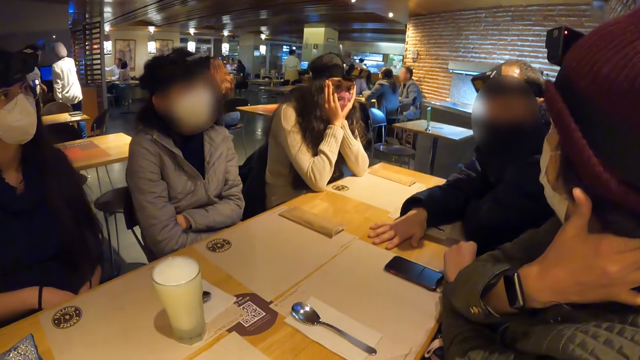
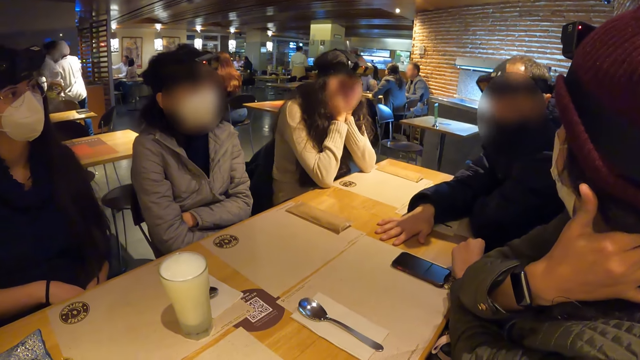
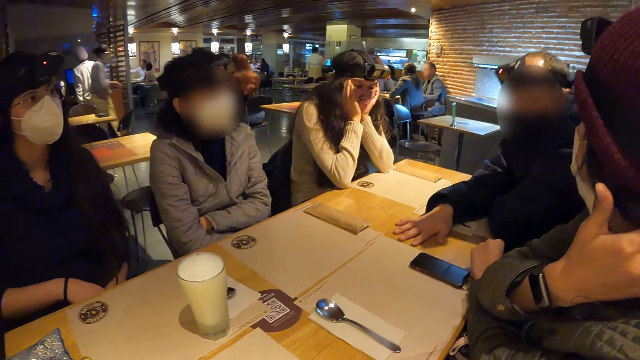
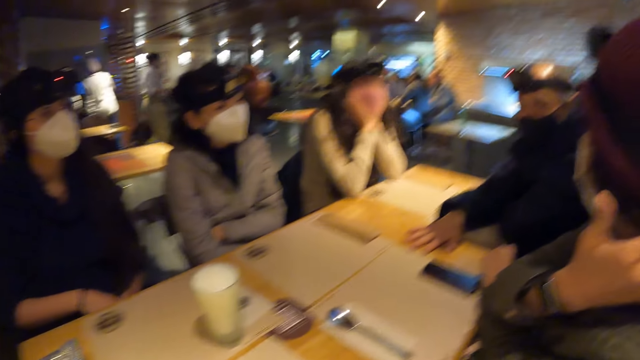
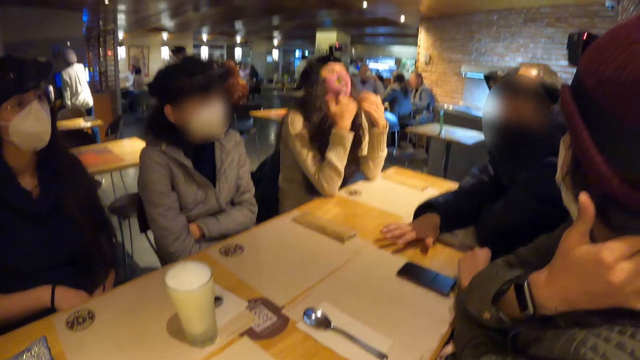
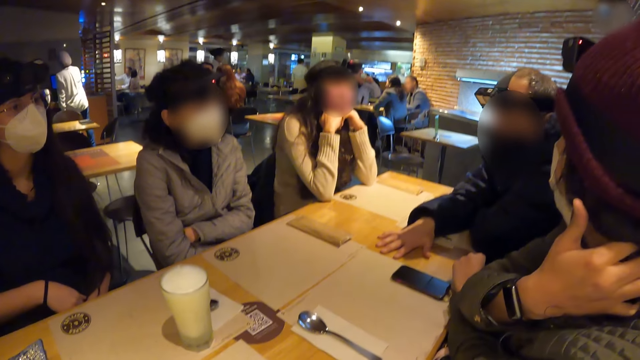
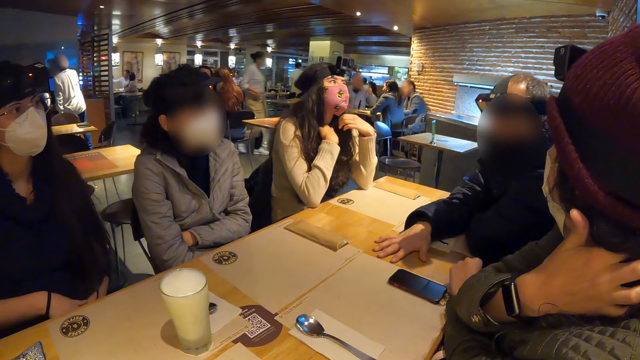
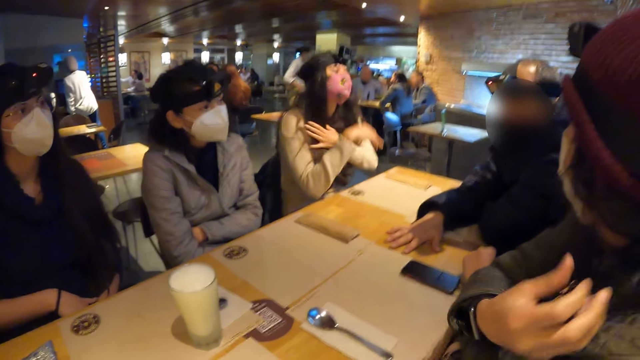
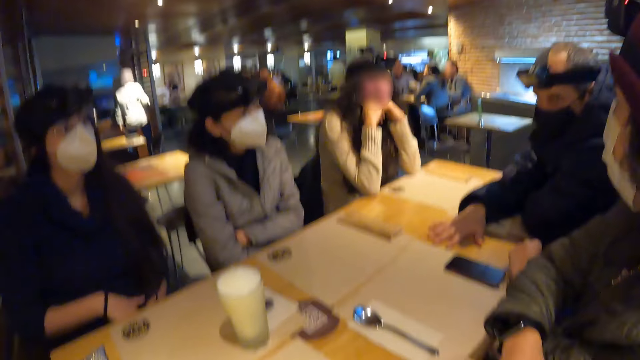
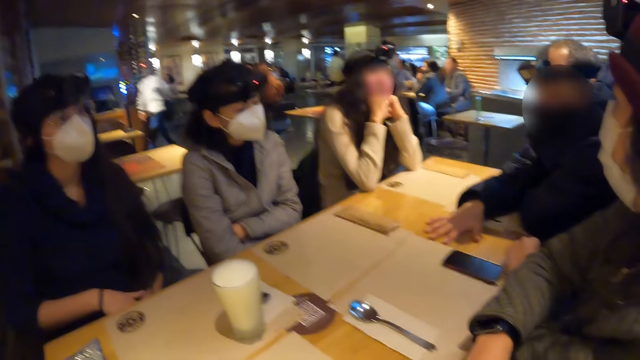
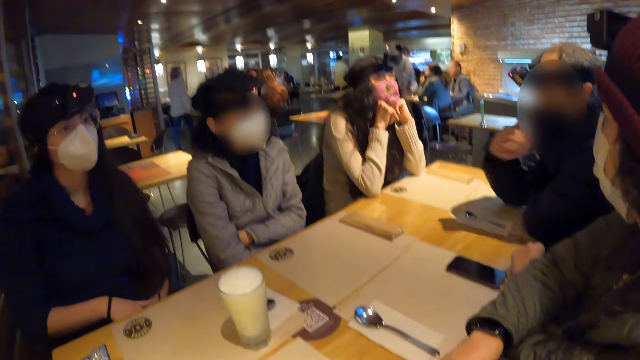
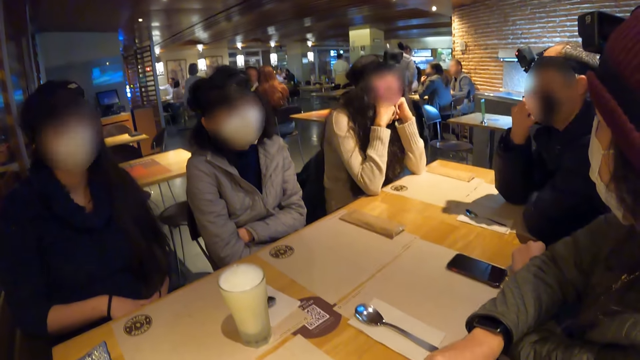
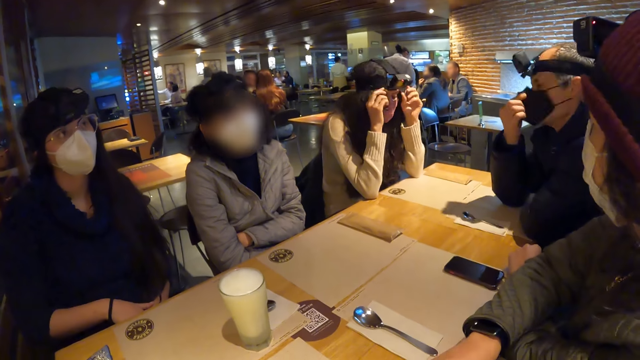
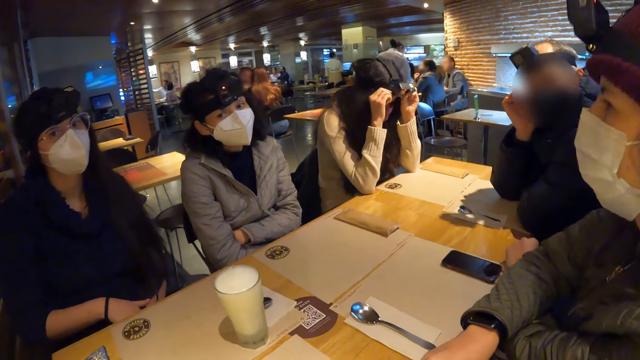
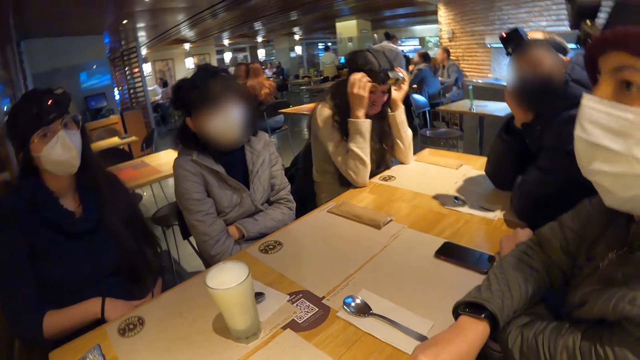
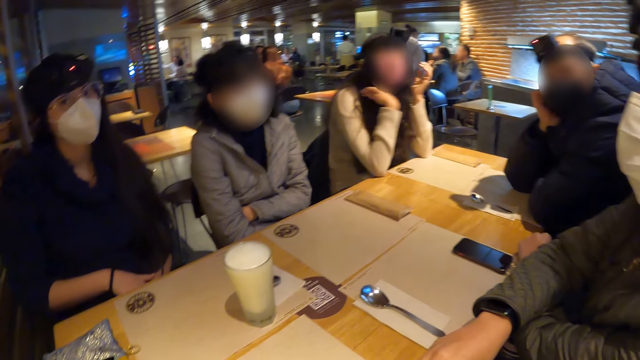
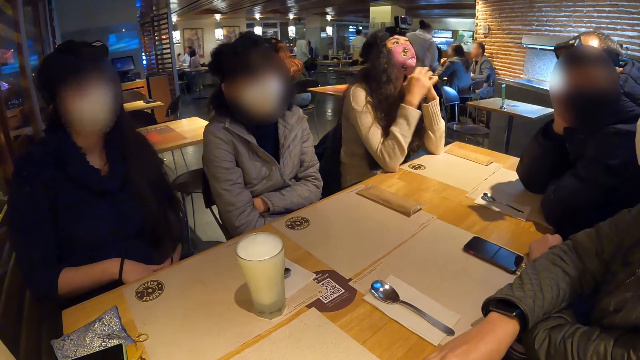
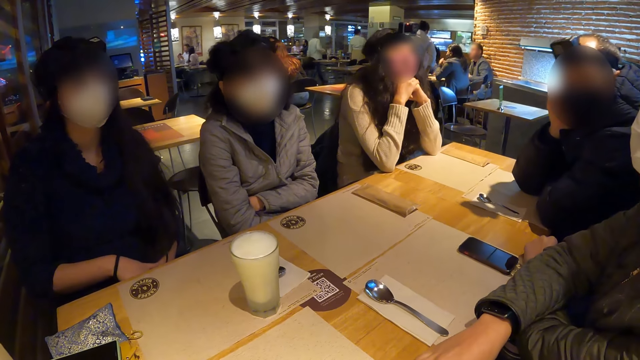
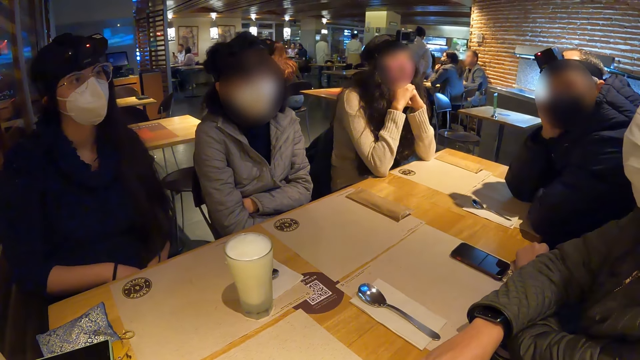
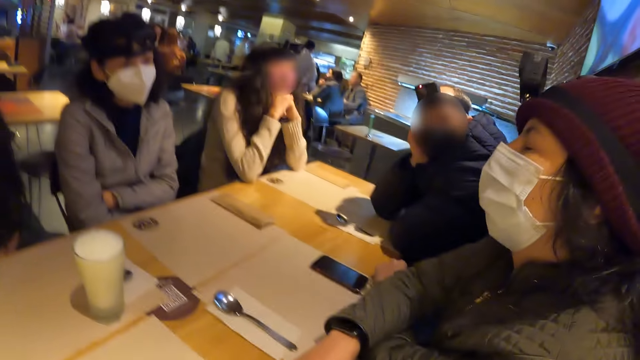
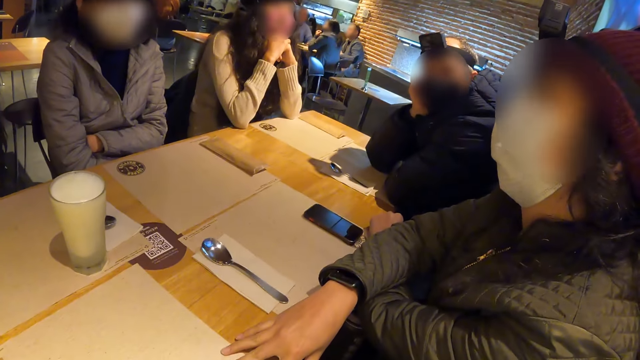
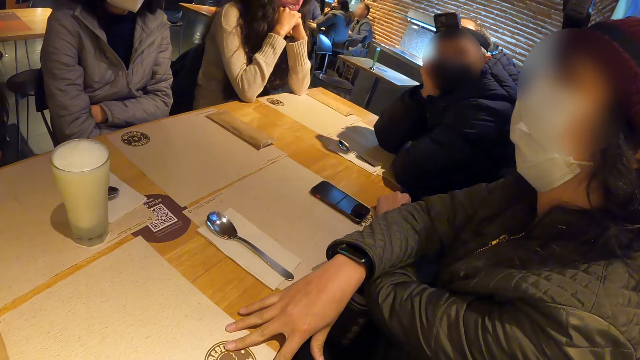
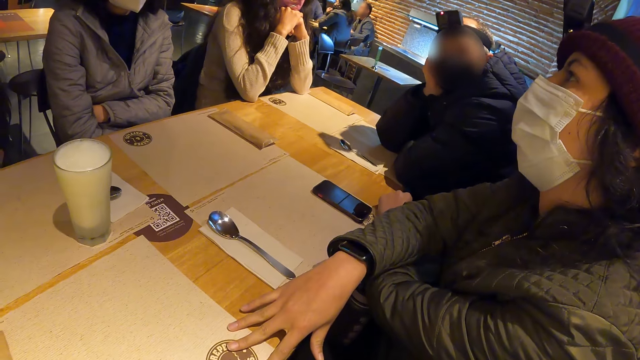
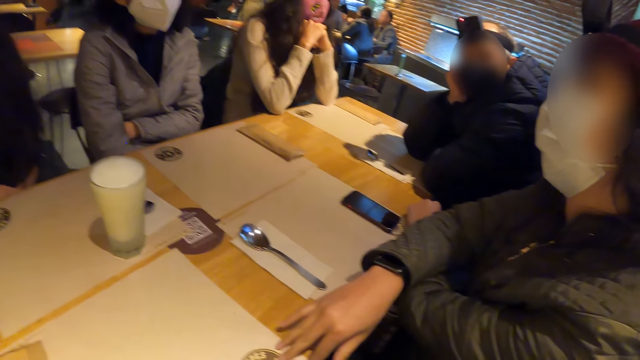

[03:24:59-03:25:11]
A woman rests her head on both hands. The woman touches her hair with her left hand. The woman rests her head on both hands. A man adjusts the facemask on his face with his right hand. The woman adjusts a camera on her head with both hands. The man puts his hand on his face. The woman rests her head on both hands.

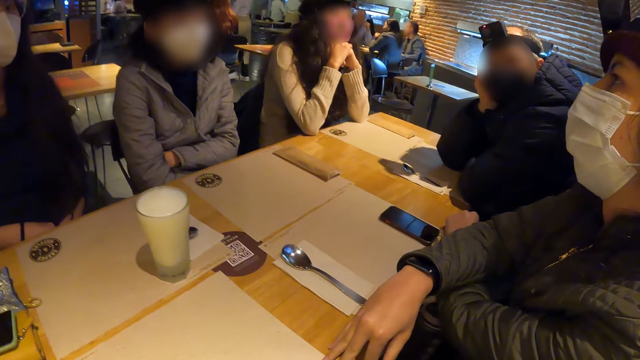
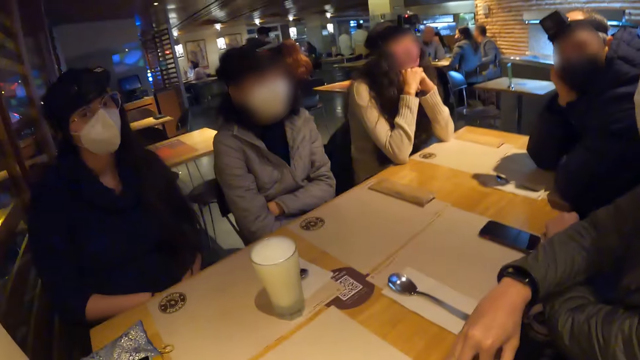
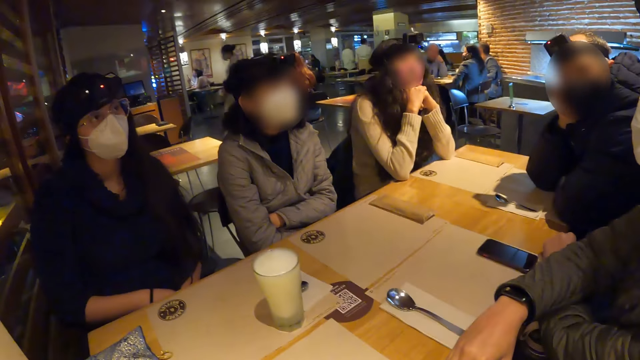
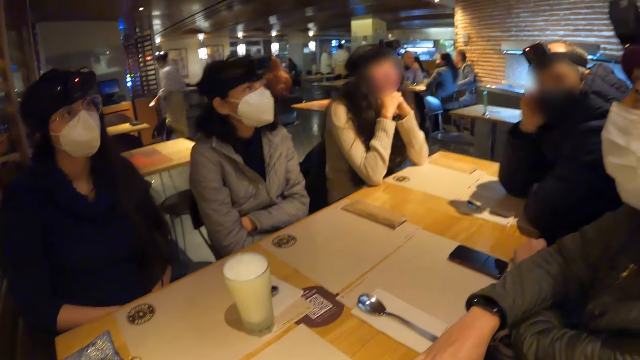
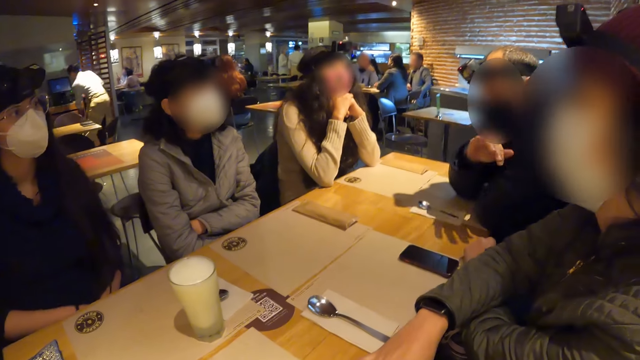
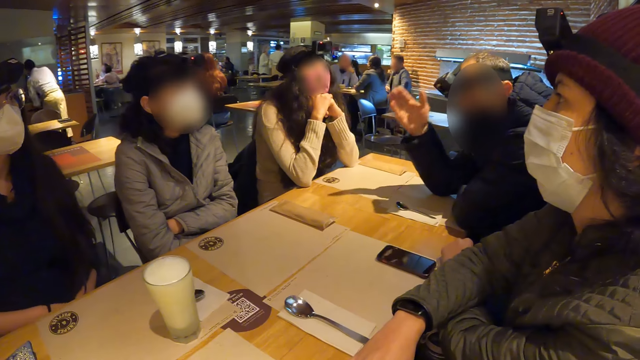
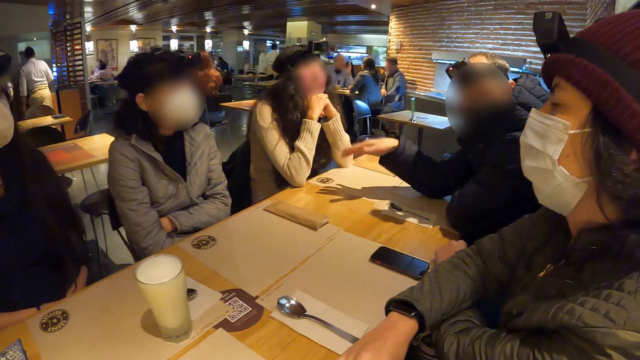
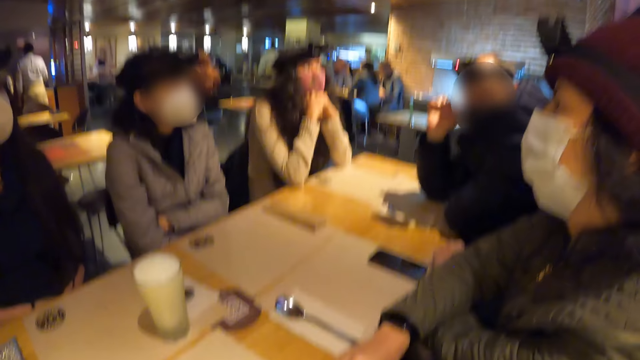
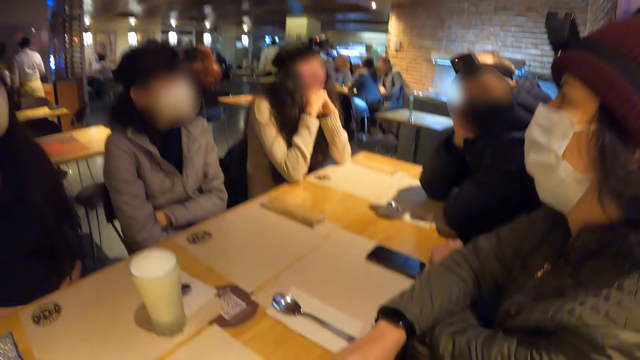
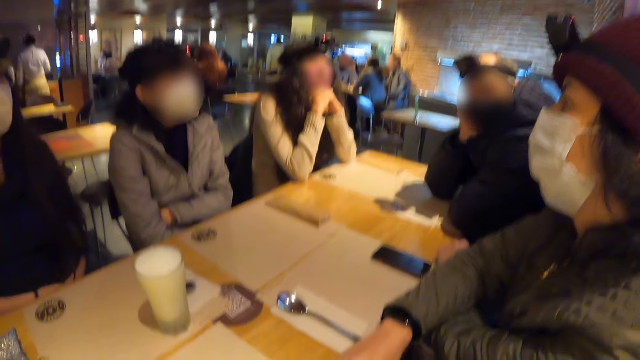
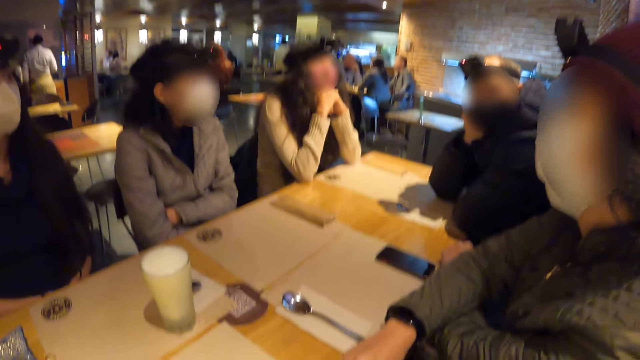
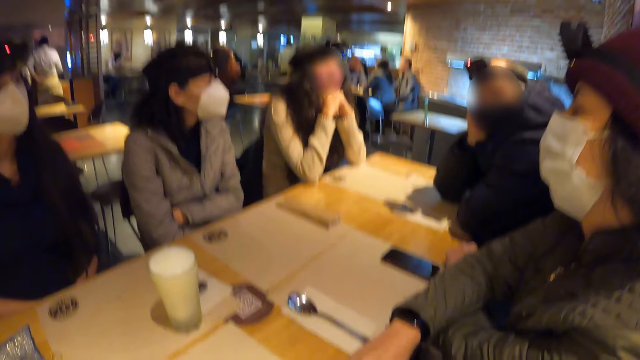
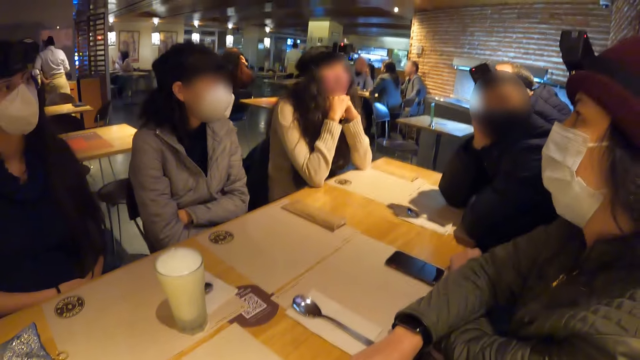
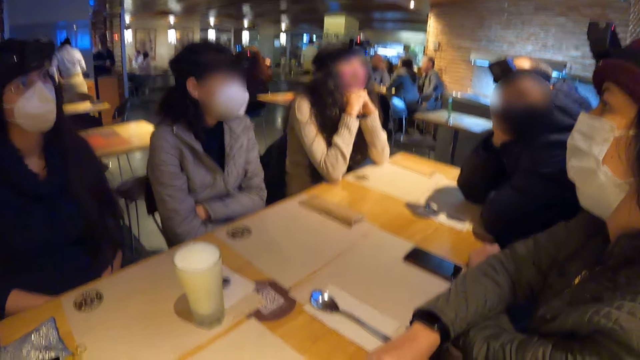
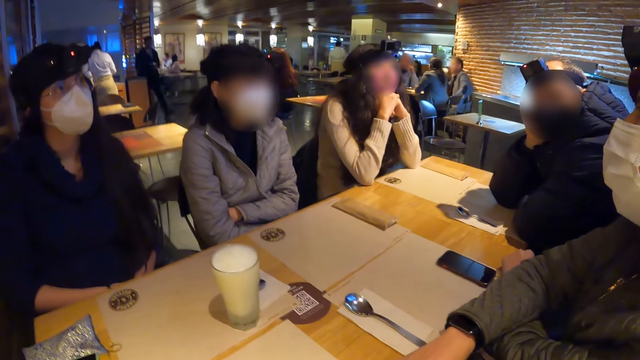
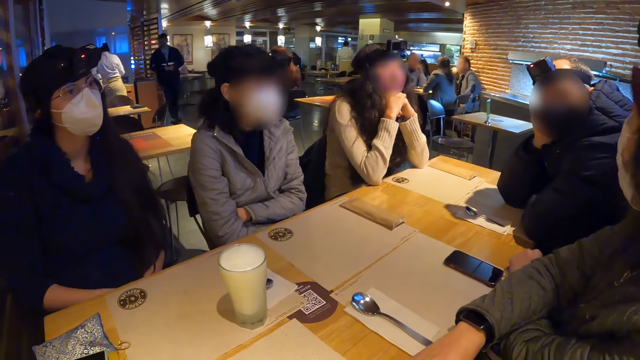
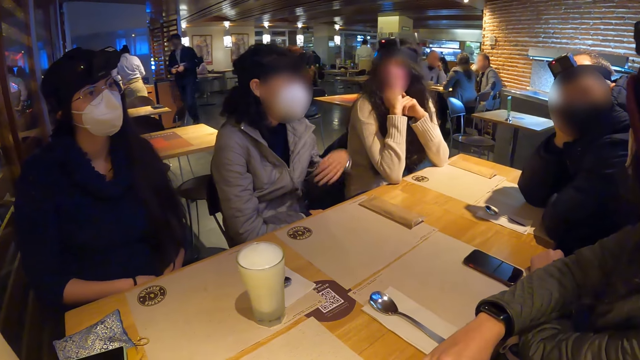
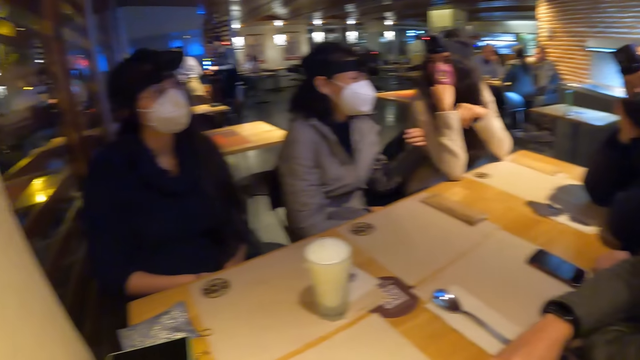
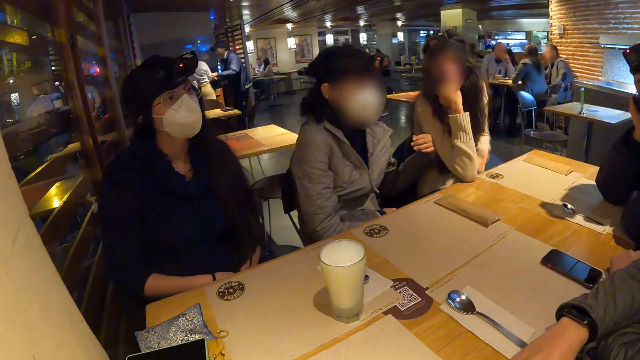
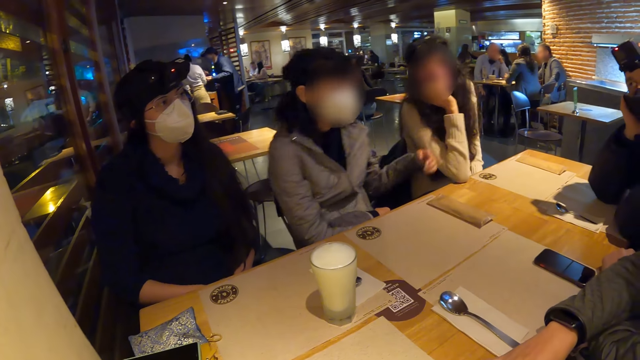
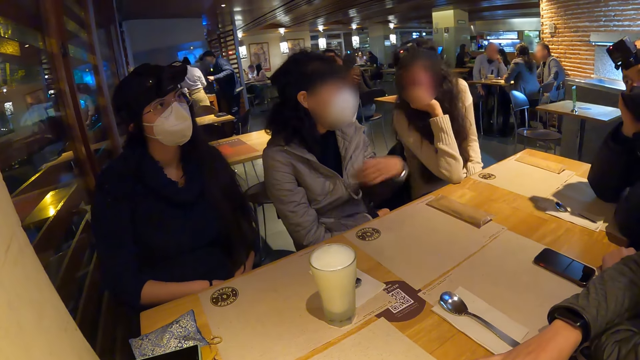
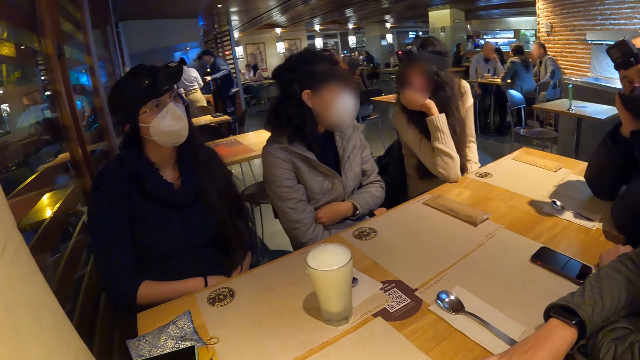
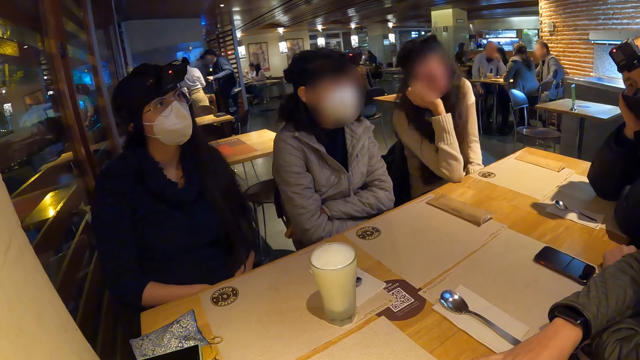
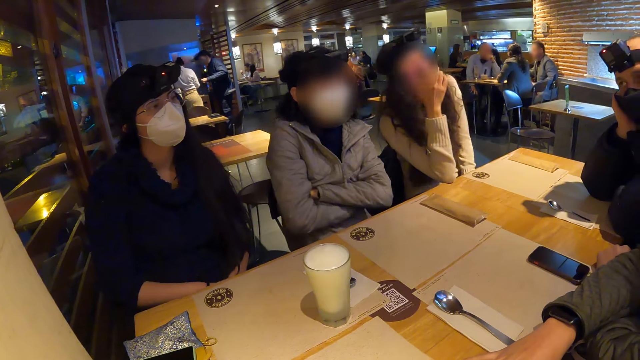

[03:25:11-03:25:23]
A man uses gestures. The man rests his head on his right hand. A woman touches another woman with her left hand.
